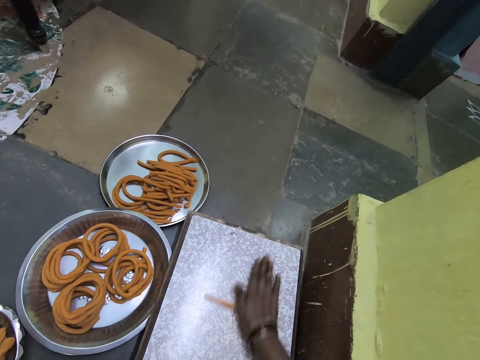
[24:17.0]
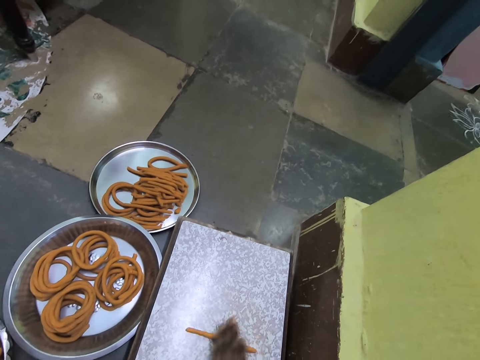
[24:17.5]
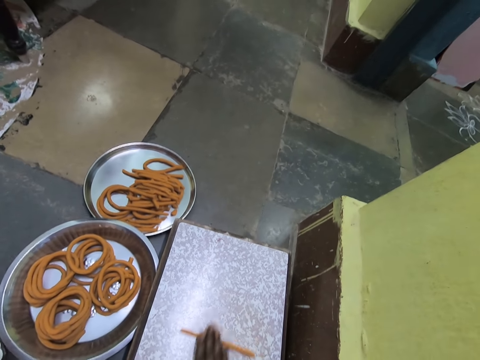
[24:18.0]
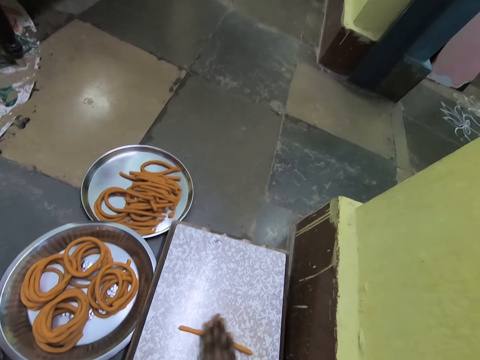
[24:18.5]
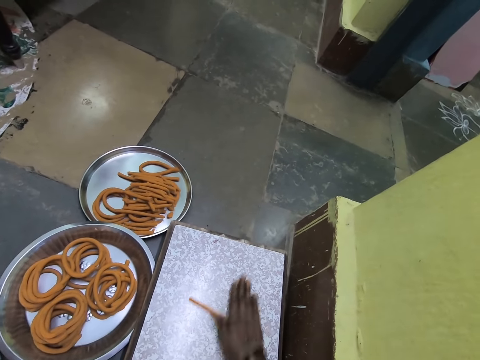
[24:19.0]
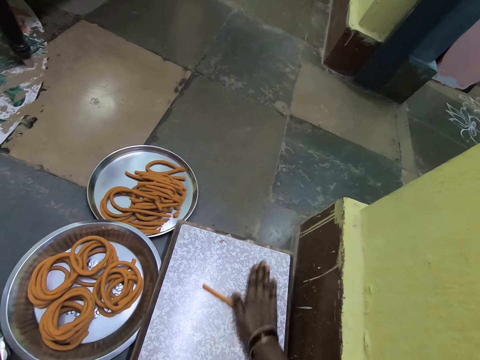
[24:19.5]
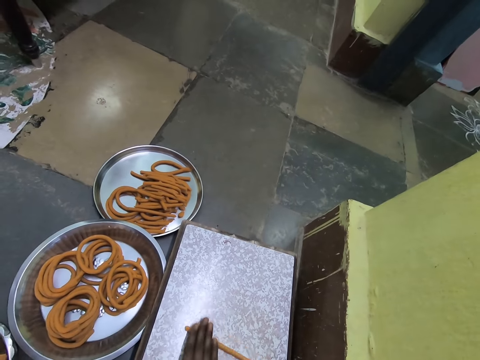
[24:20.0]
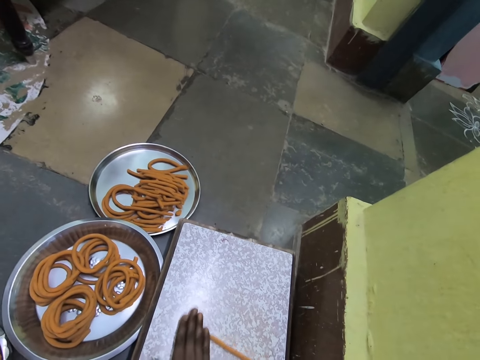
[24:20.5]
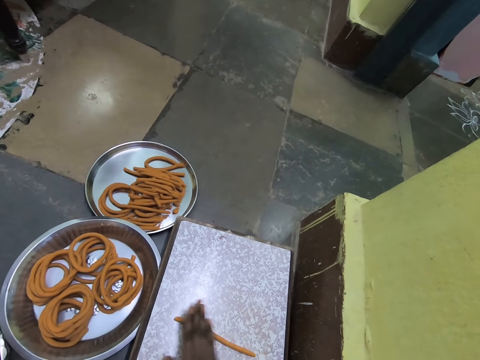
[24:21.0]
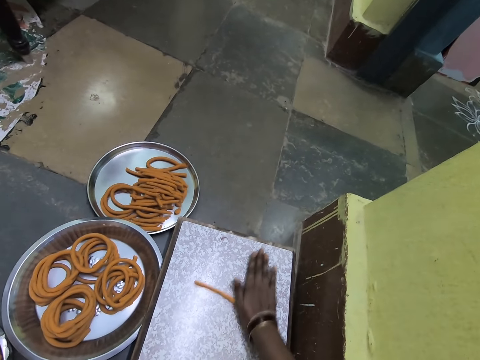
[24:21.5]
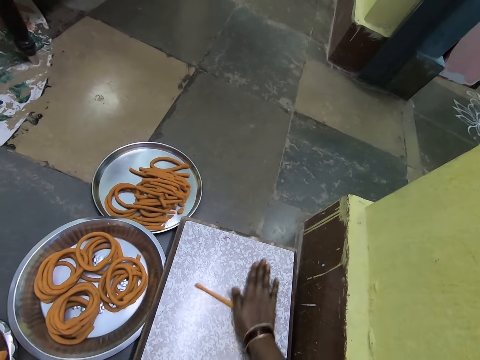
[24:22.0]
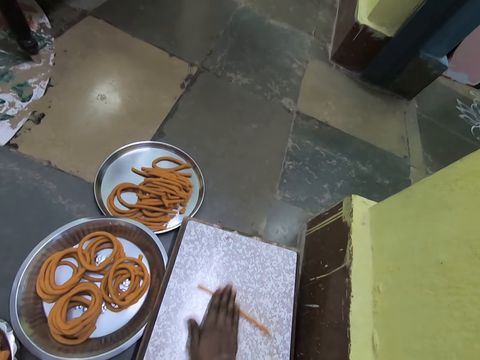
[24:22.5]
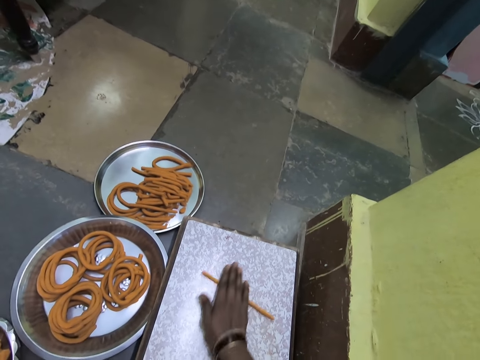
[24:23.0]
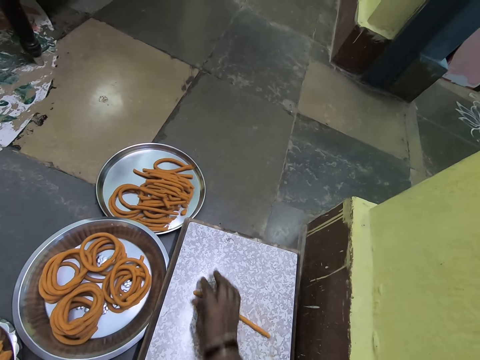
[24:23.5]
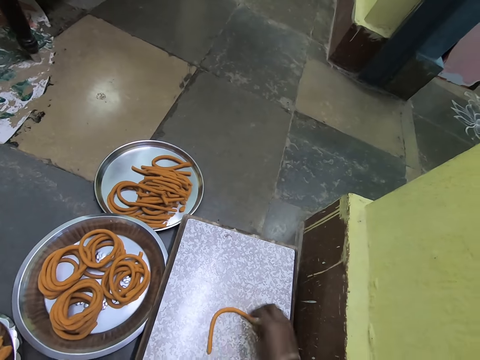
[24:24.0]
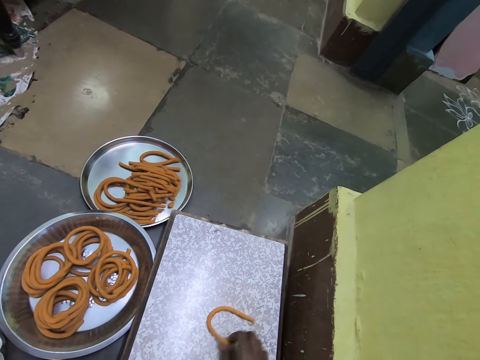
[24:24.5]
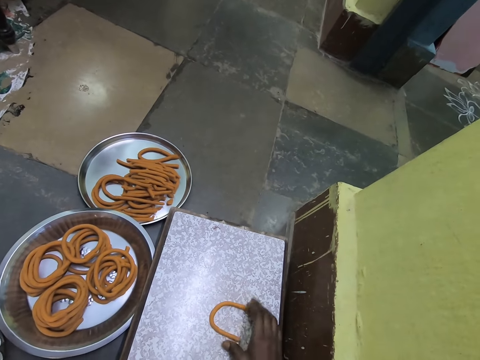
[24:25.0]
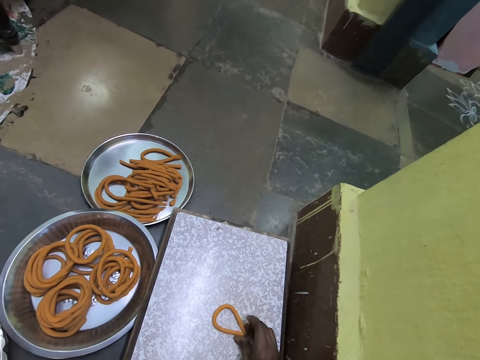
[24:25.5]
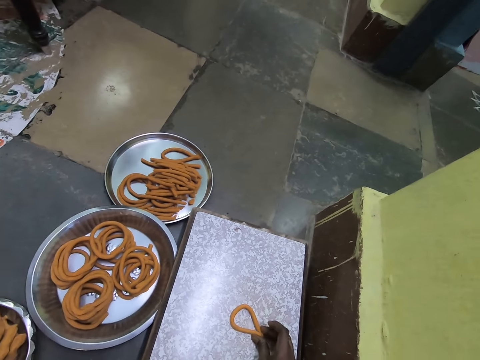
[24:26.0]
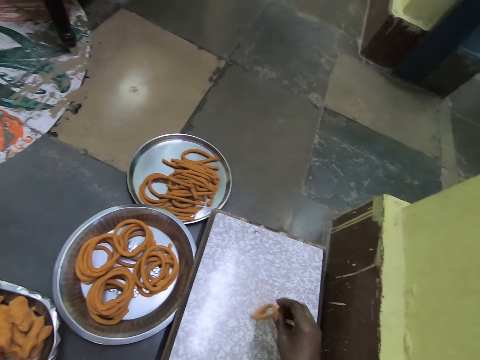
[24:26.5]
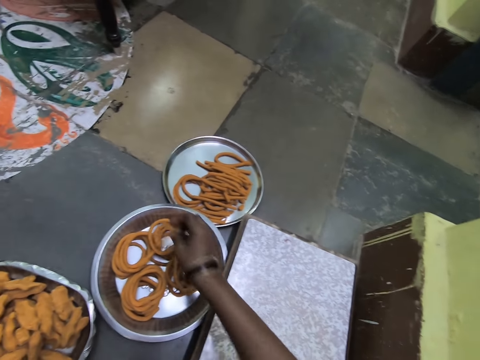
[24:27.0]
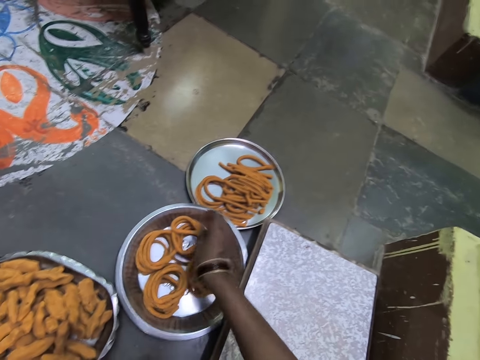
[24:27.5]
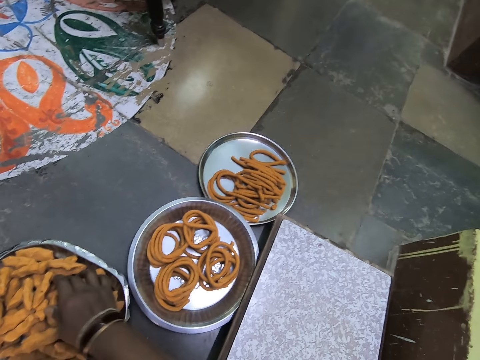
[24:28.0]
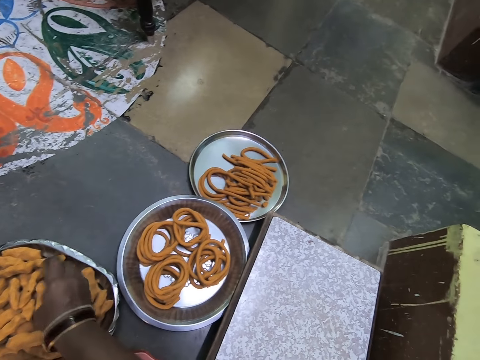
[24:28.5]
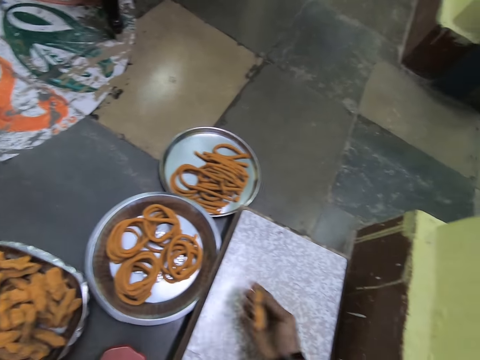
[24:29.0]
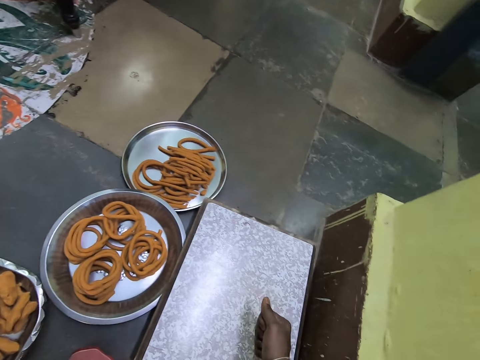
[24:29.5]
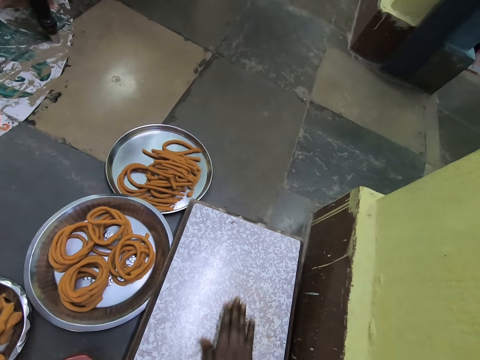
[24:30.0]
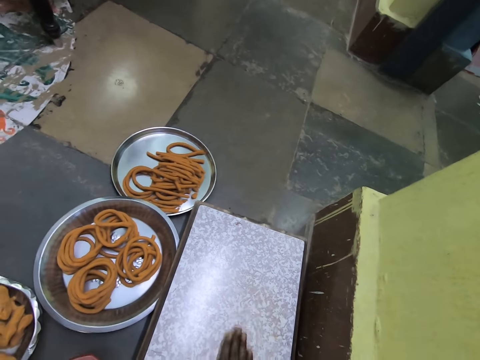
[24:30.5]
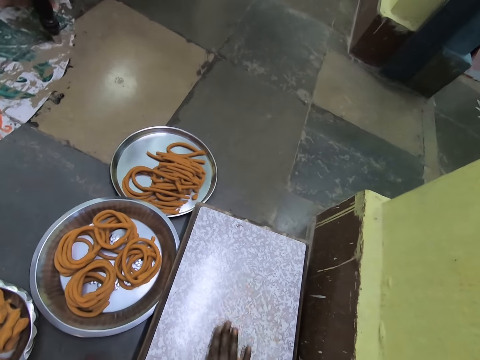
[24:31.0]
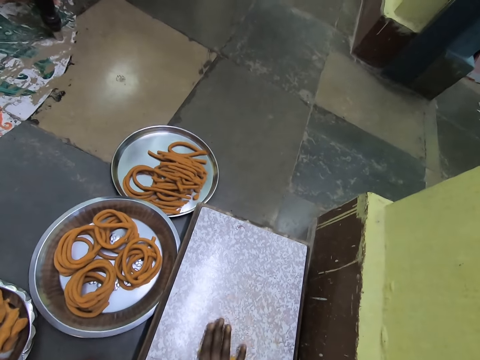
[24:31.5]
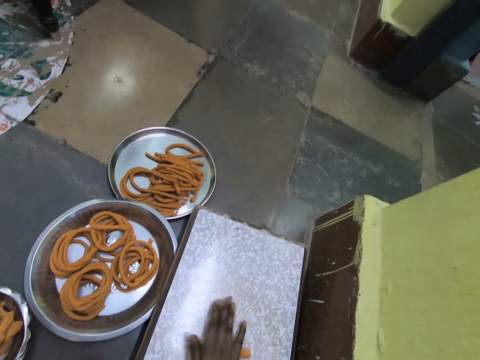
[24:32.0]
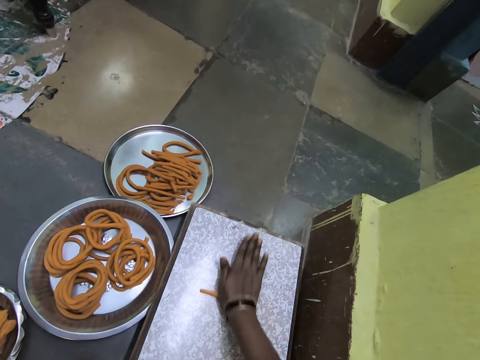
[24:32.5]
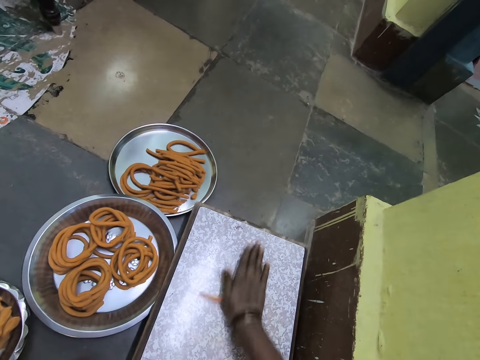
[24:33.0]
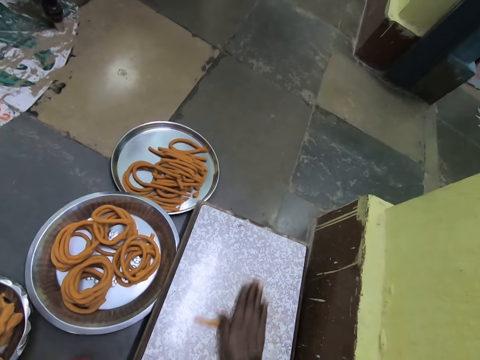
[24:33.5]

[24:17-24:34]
The camera wearer rolls a dough on a circle shape. They fold something. They pick up the dough, place the dough in a tray, pick the dough from a bowl, squeeze something and roll the dough.

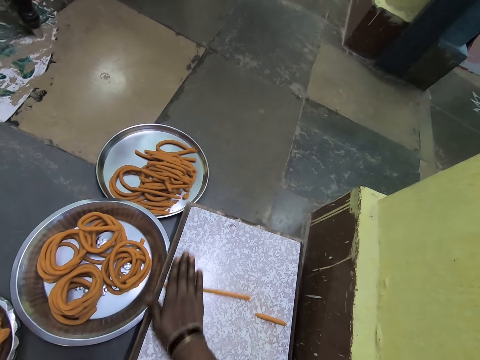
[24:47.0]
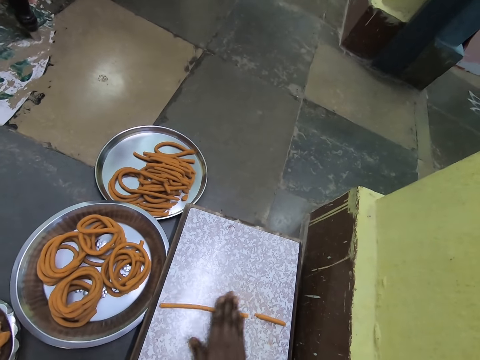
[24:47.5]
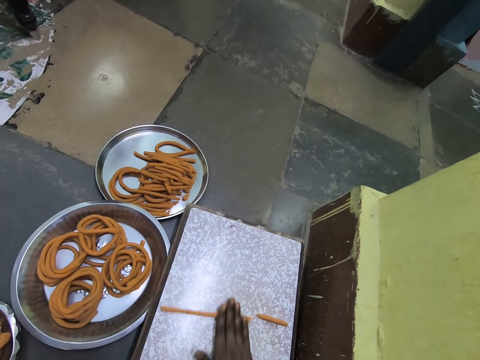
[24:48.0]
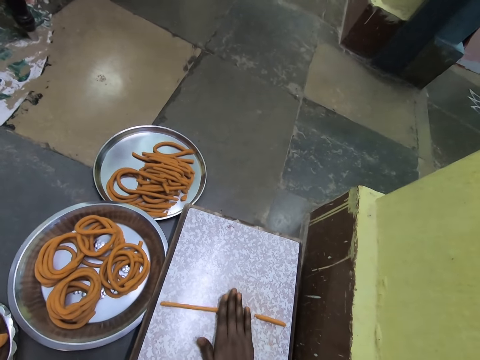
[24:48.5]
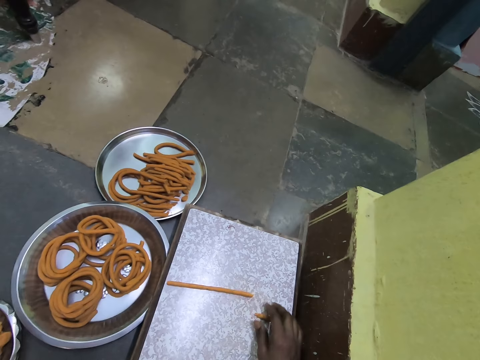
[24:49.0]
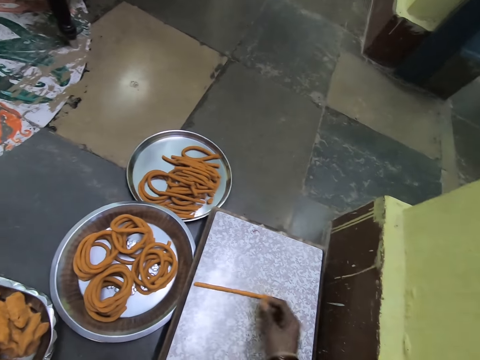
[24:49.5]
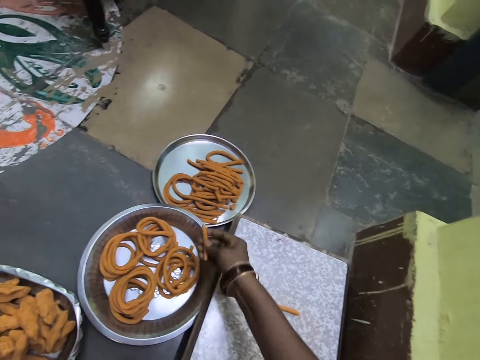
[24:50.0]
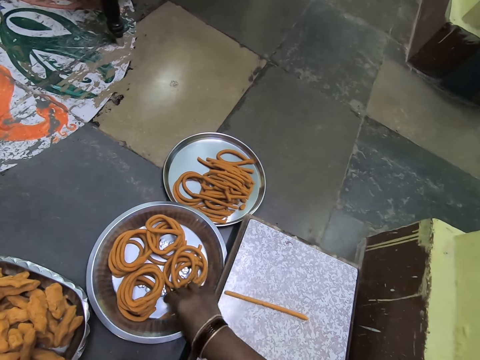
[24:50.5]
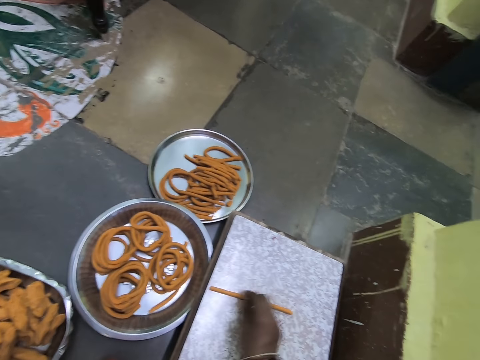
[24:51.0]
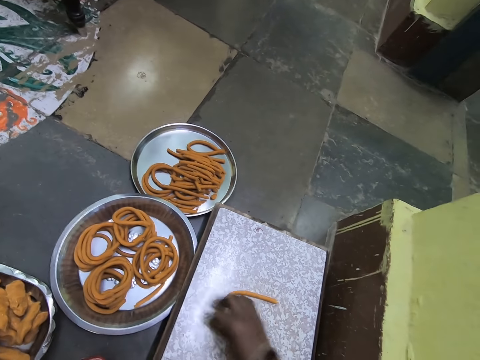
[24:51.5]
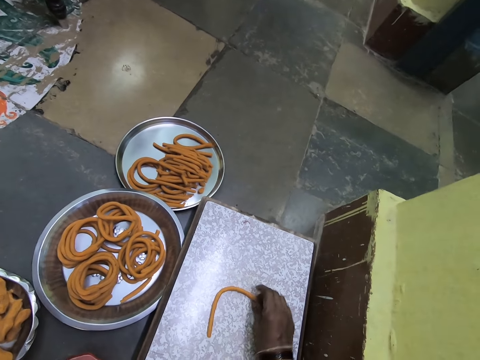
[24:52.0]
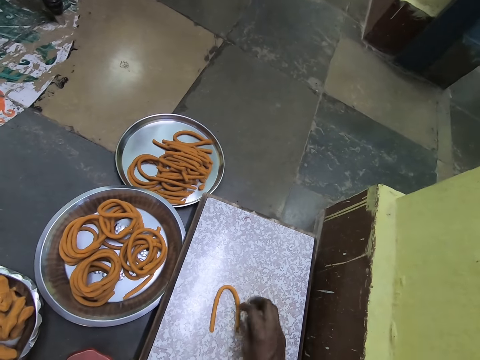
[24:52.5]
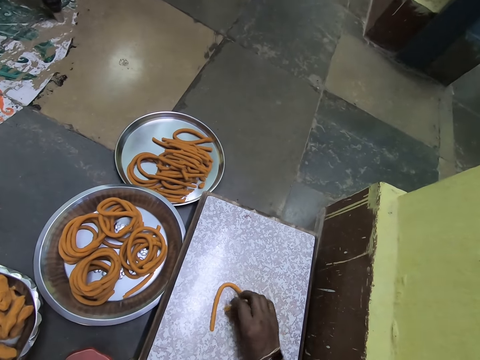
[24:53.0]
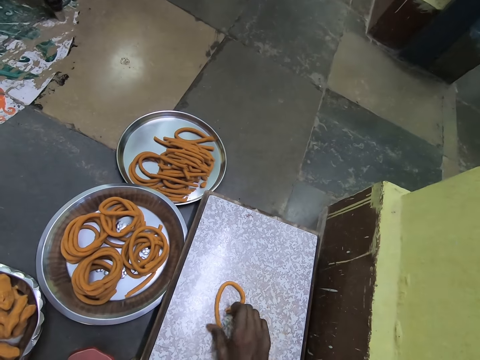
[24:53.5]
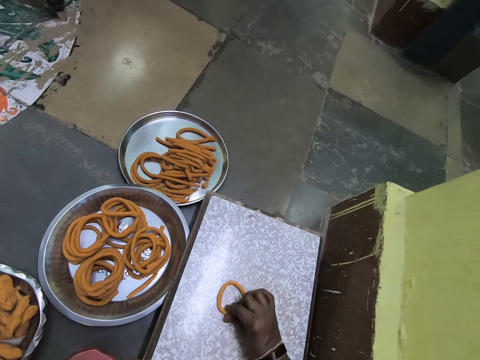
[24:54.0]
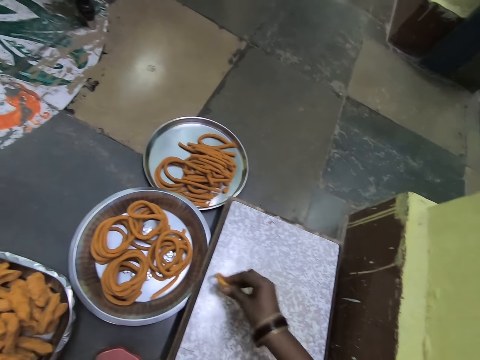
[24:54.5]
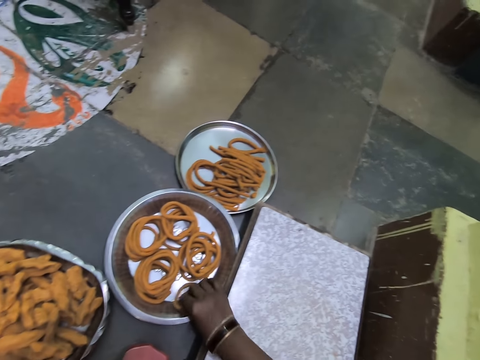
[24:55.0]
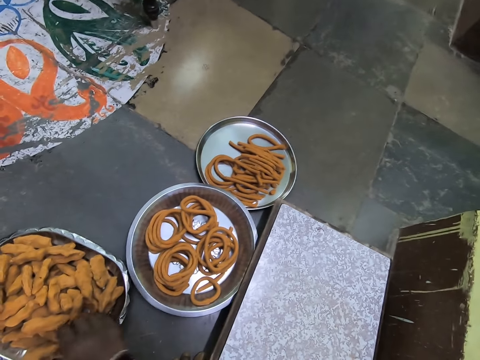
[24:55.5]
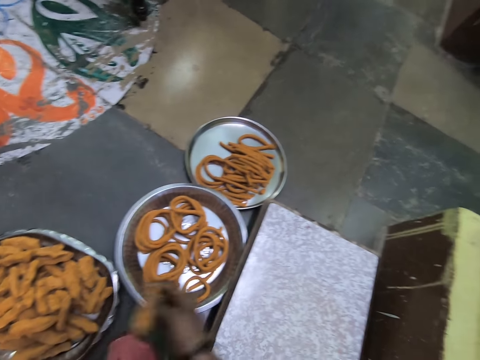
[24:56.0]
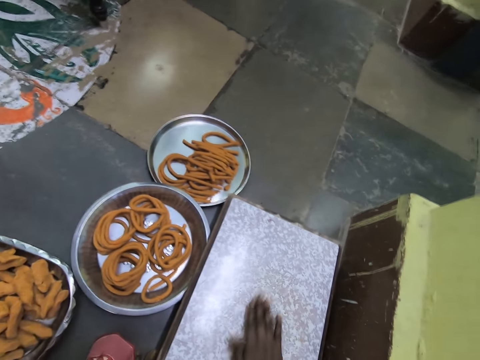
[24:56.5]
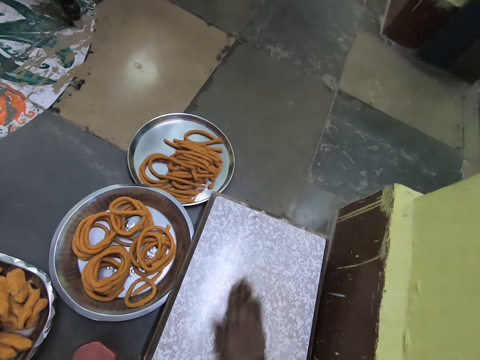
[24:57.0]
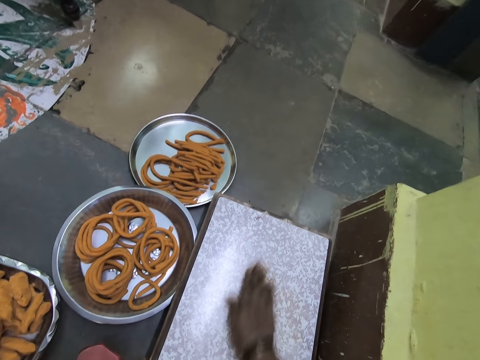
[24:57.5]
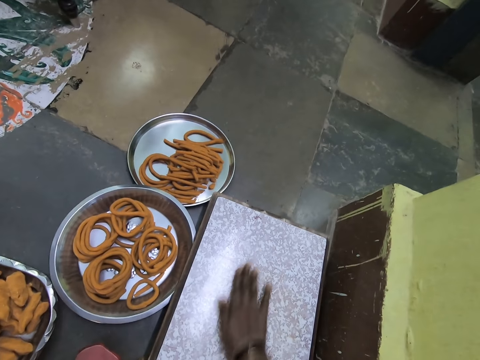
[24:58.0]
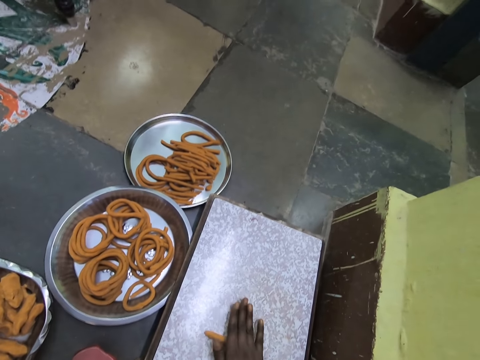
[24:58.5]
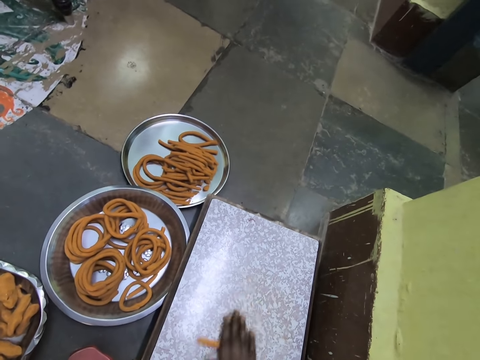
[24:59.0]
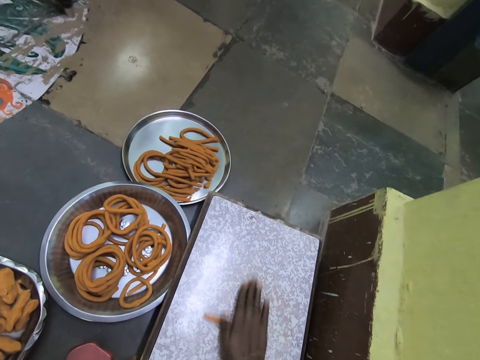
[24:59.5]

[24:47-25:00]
The camera wearer picks up a dough and places the dough in a tray. They roll the dough on a circle shape and fold something. They pick up the dough, place the dough in the tray, pick the dough from a bowl and roll the dough.
